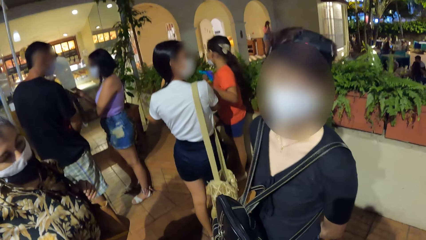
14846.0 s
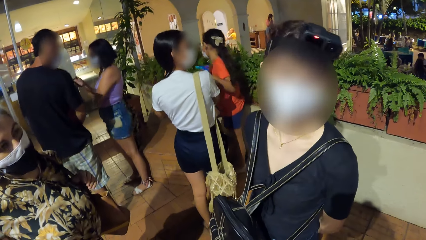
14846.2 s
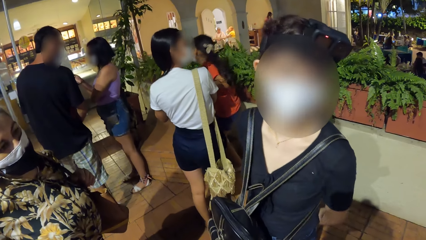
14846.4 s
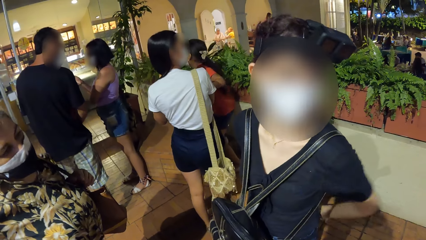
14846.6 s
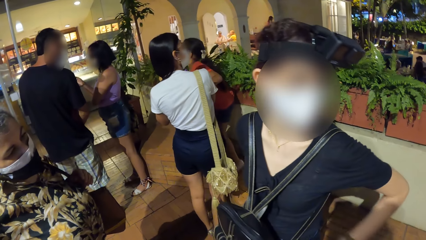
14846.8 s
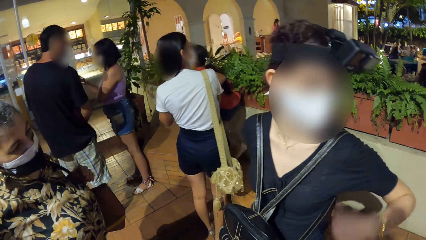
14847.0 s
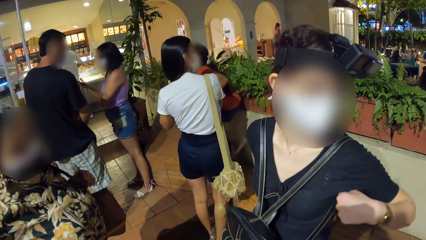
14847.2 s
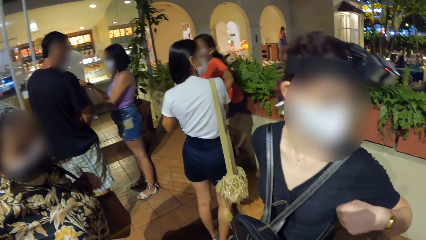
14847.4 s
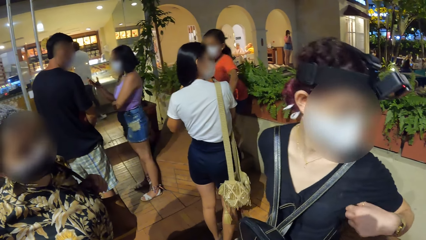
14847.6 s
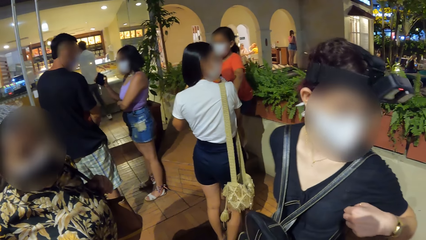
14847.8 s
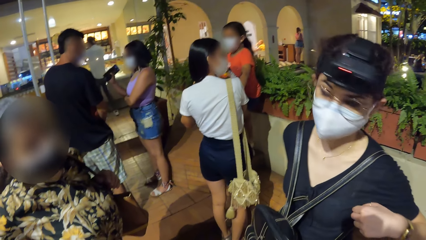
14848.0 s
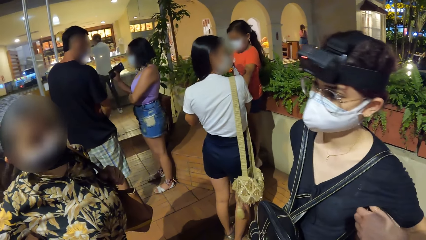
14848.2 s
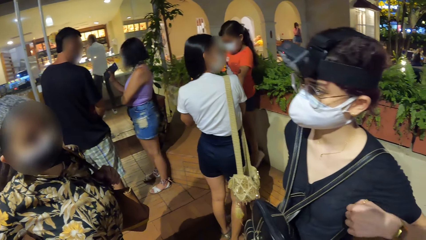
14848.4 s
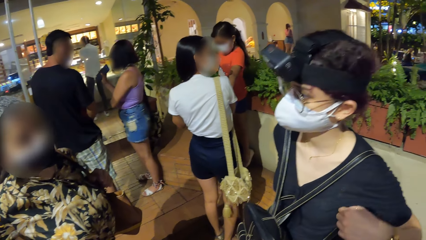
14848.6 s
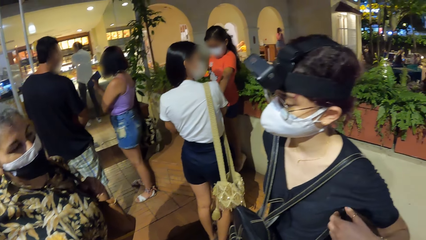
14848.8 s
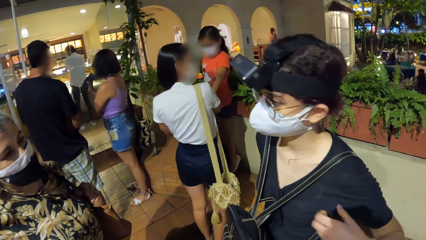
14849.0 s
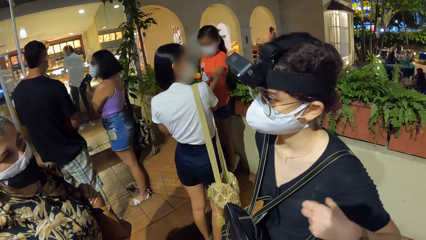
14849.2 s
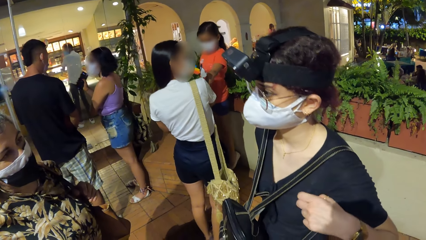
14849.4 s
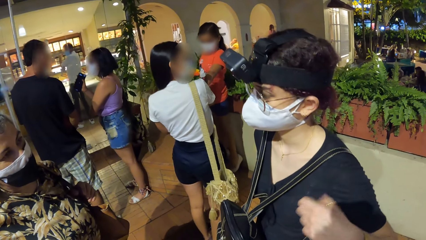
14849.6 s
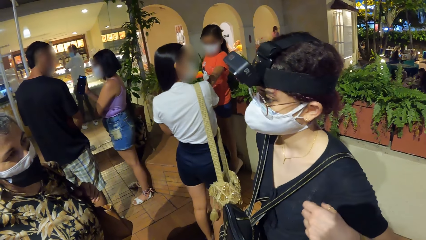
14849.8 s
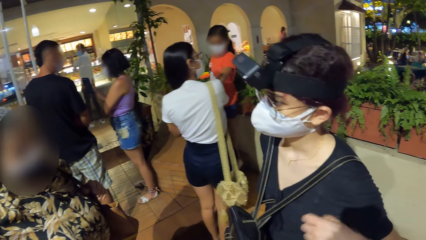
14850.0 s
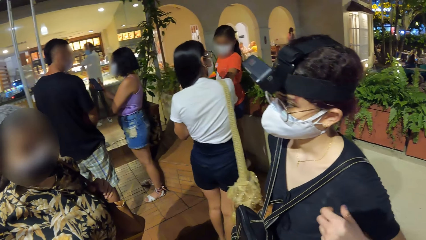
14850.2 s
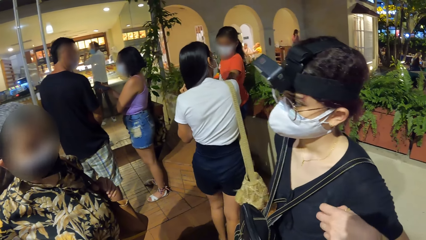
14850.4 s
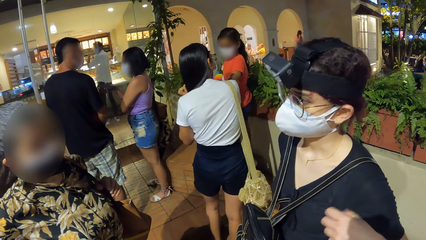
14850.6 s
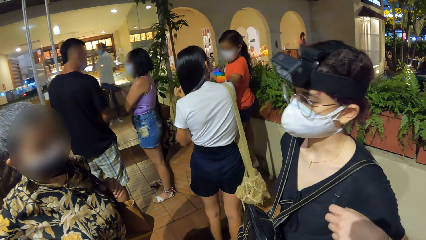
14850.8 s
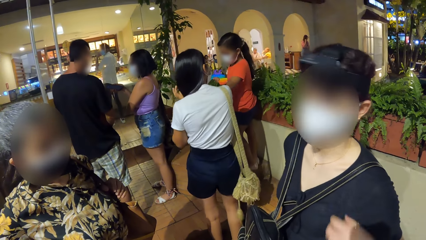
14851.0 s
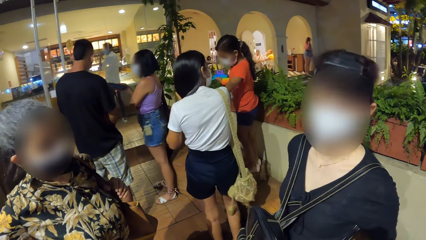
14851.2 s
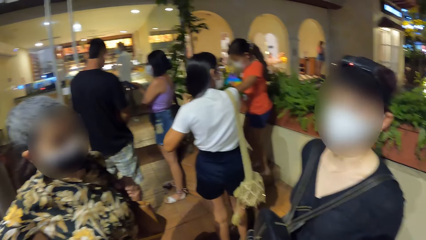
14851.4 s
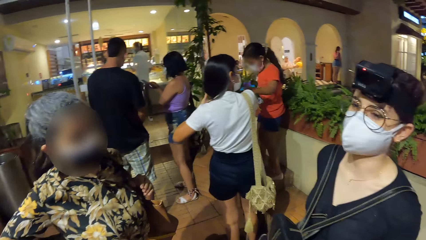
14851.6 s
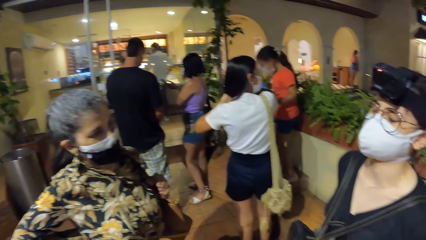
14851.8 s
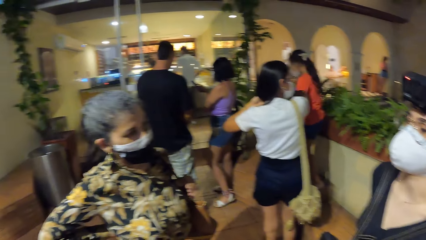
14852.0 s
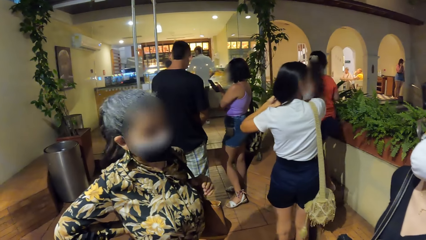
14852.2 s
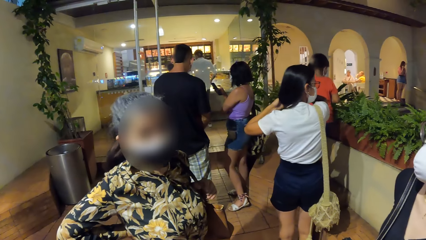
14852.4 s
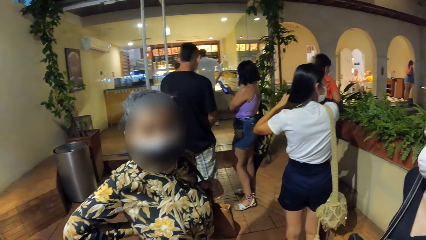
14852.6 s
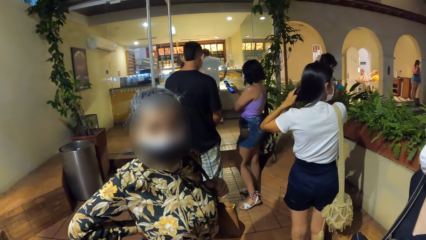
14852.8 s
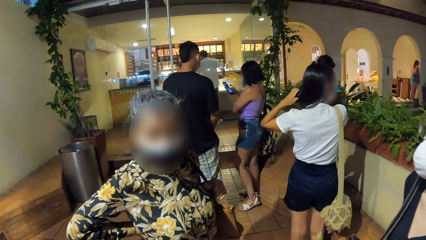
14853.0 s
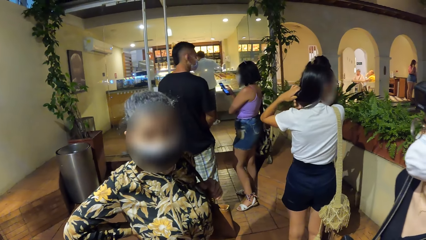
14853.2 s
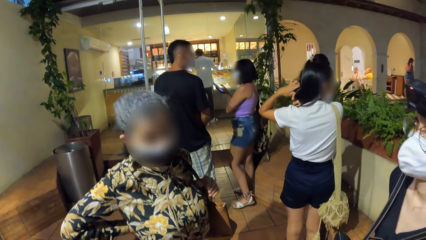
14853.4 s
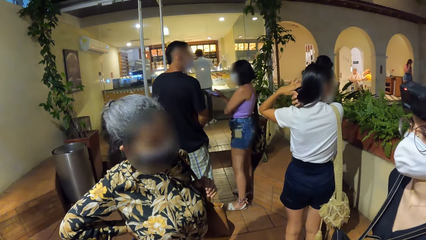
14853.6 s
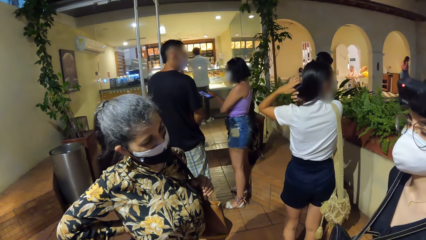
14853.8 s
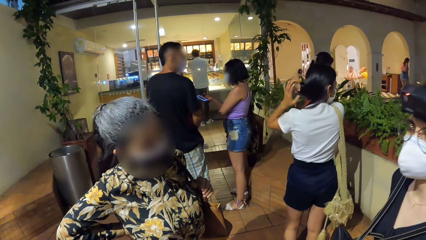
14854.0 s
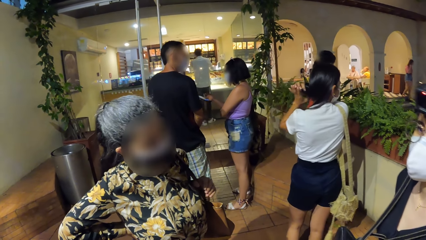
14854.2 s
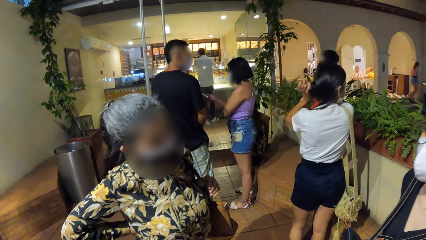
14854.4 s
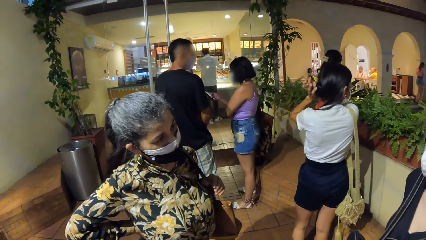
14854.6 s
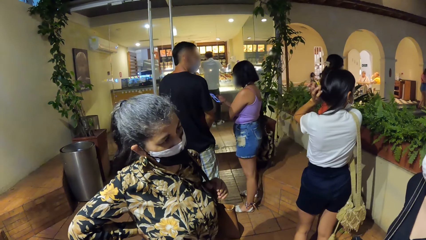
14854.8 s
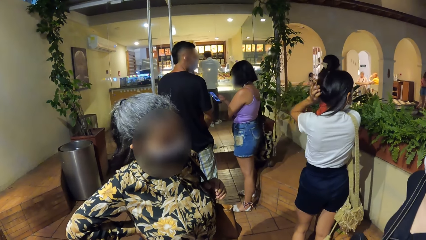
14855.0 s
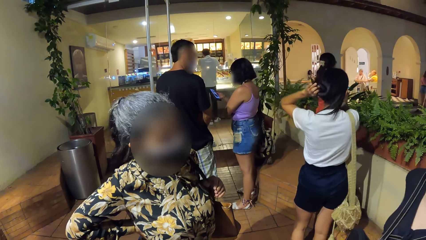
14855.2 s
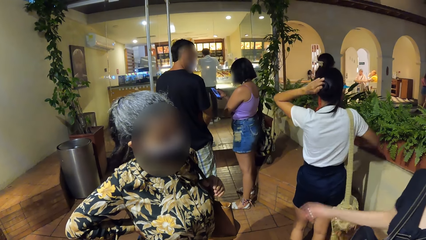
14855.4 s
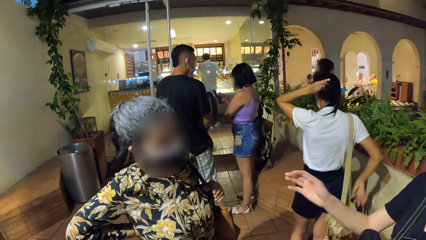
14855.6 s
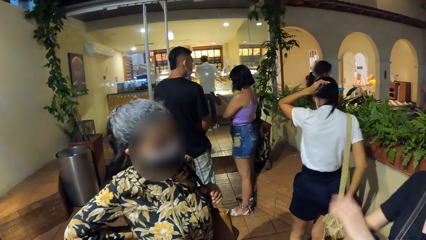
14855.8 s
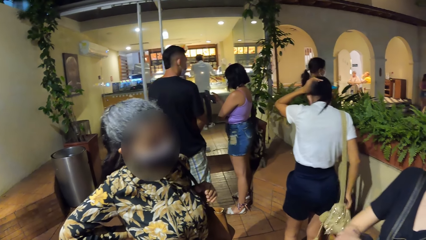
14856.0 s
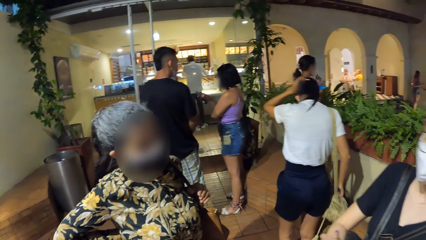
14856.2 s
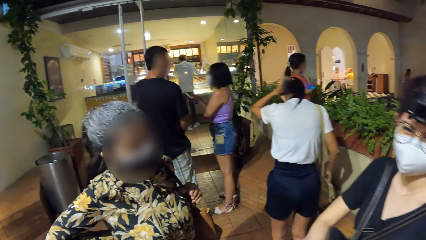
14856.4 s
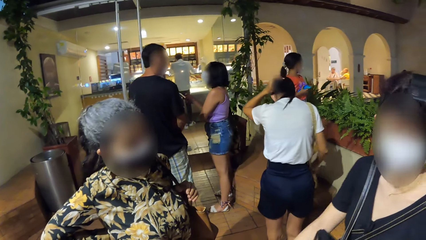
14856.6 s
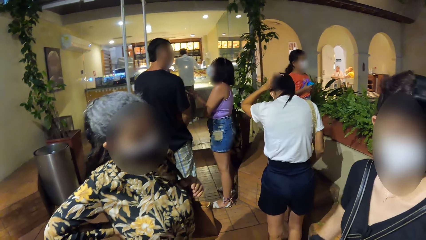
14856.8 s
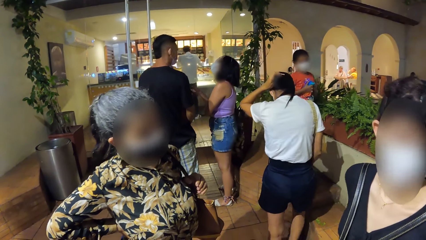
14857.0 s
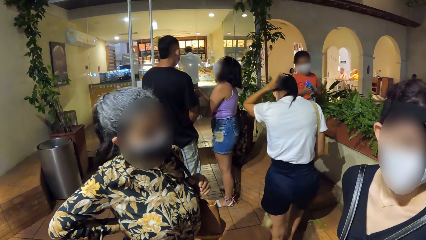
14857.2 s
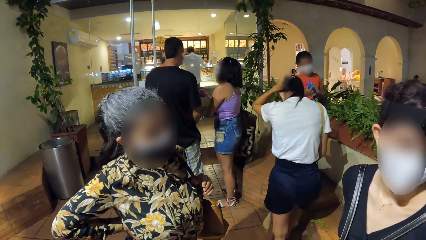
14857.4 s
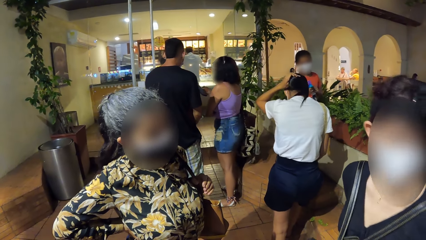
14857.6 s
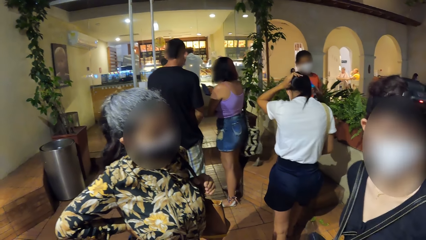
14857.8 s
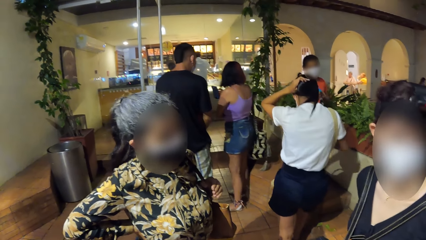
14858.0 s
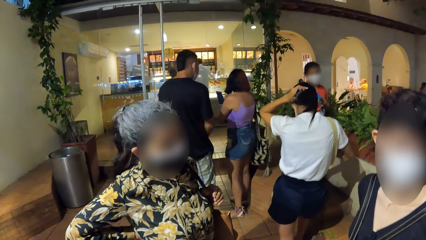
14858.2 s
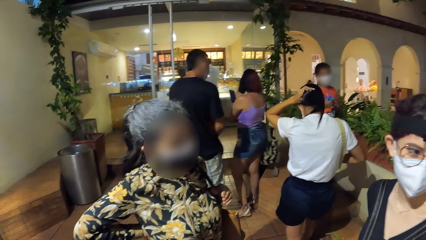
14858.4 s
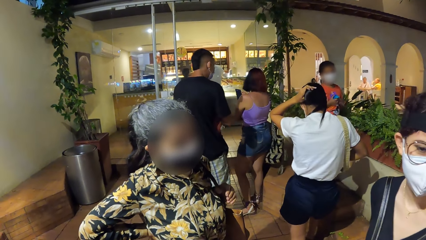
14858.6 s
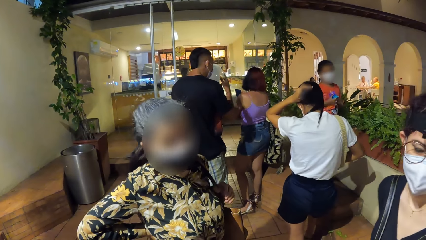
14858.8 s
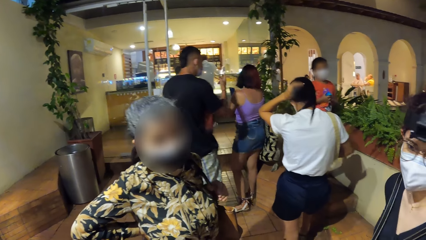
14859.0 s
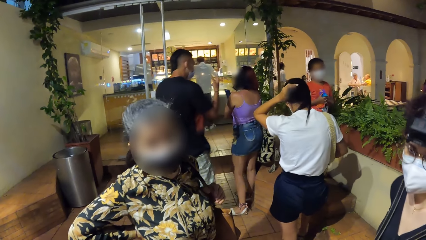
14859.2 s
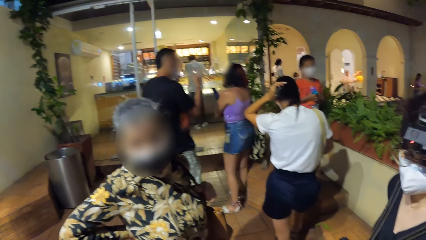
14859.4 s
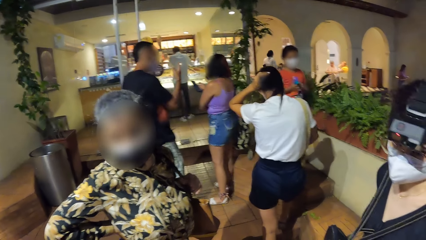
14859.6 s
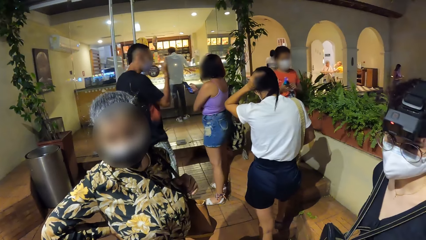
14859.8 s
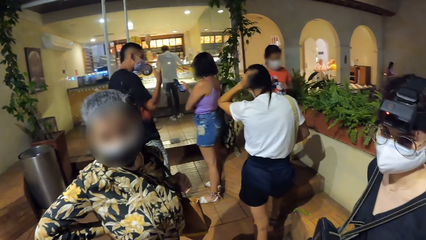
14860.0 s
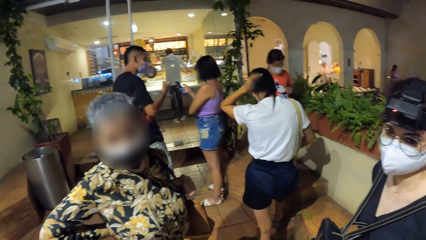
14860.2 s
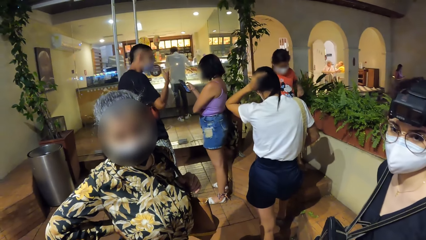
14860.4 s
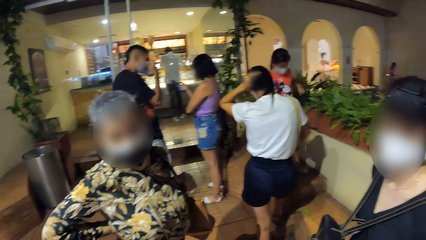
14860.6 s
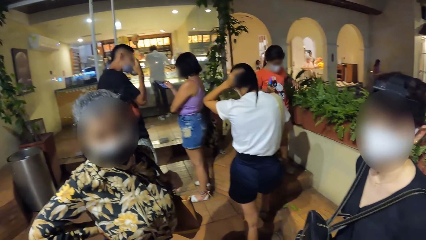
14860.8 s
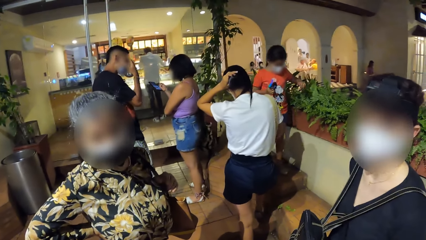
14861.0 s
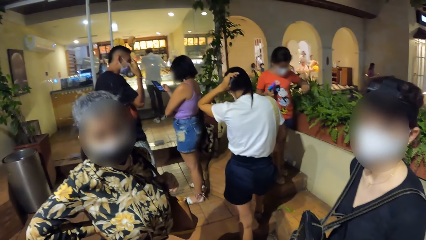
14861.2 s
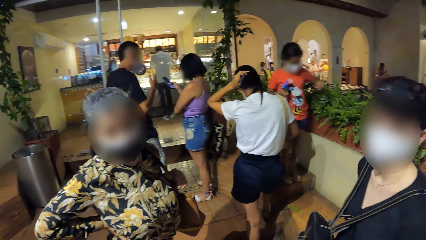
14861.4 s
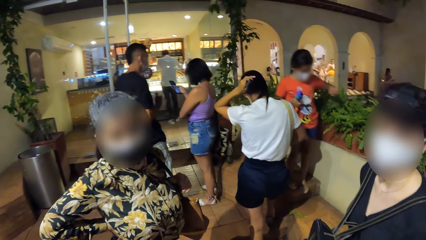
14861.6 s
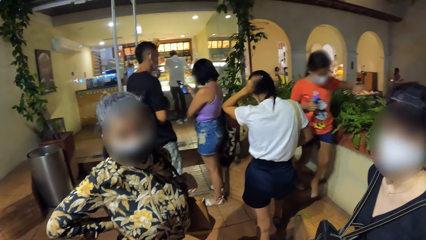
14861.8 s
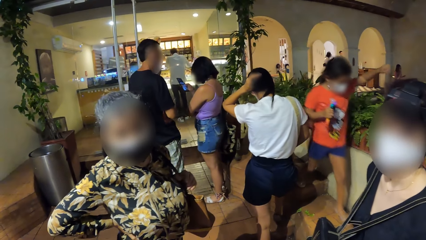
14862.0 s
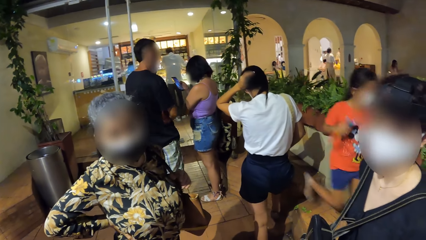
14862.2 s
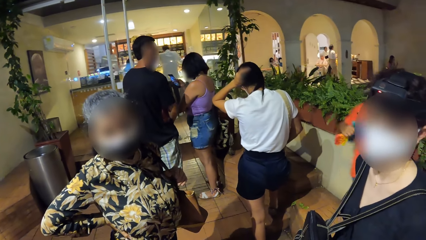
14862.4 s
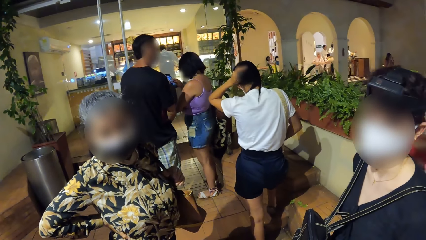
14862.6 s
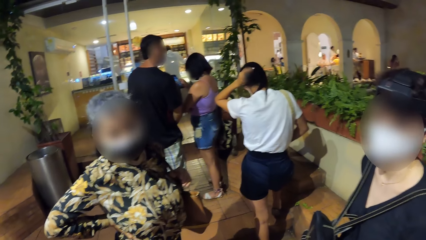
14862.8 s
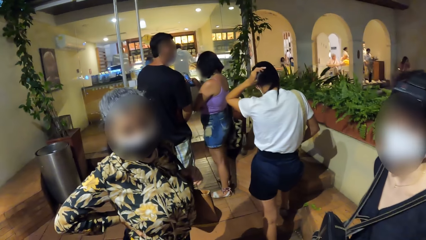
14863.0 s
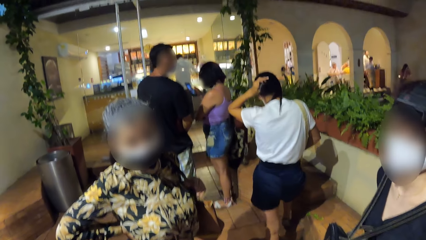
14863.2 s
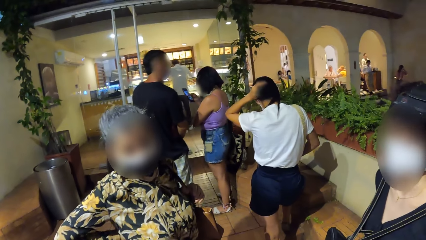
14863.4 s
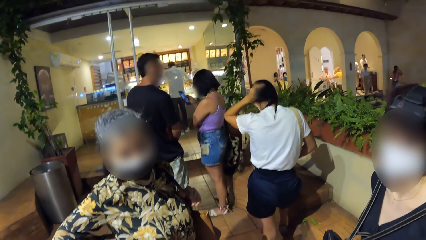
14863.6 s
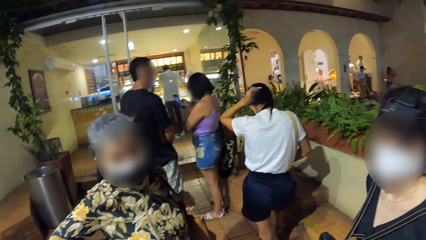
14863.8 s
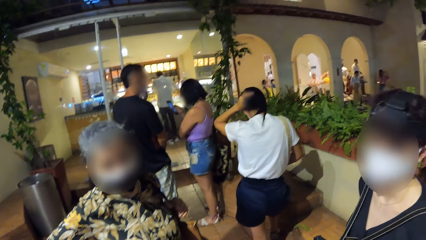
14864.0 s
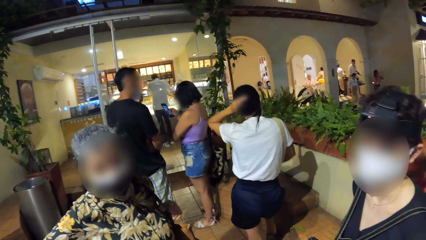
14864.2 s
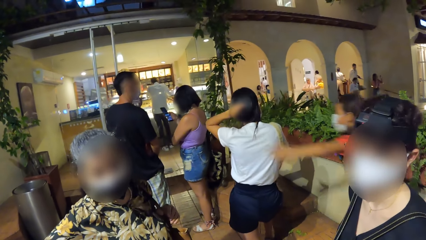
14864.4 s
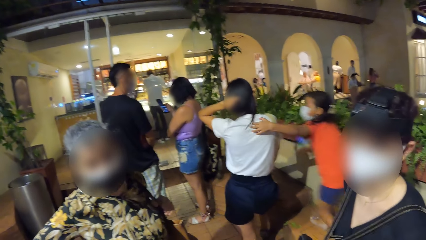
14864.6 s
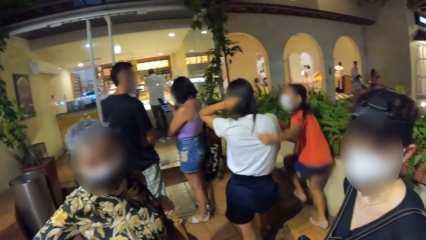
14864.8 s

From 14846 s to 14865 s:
A woman pulls her top, scratches her body with her hand and pulls her hand off the top. The camera wearer looks around the restaurant. A girl runs on the bench.
